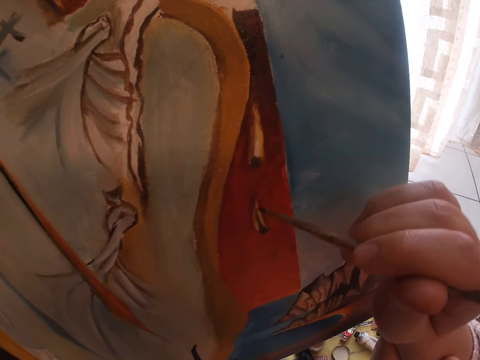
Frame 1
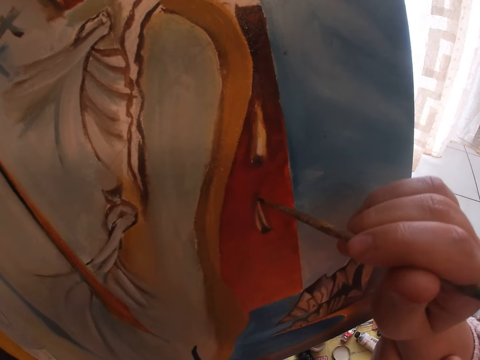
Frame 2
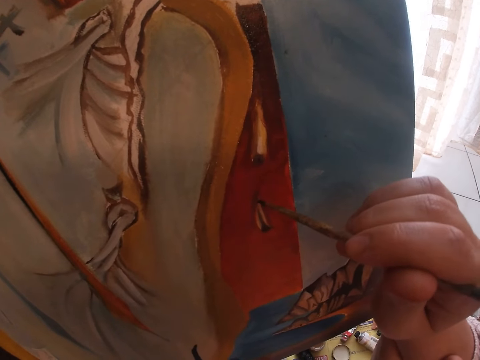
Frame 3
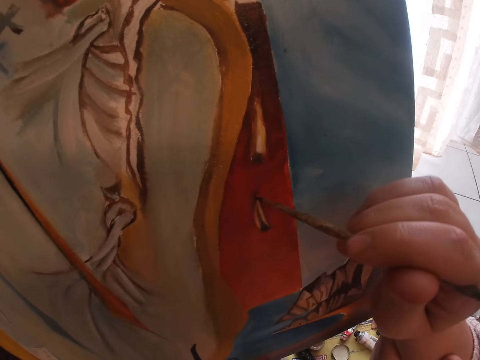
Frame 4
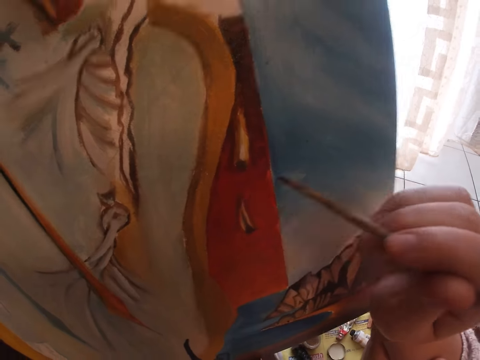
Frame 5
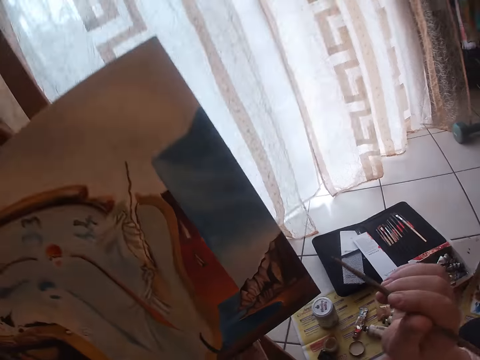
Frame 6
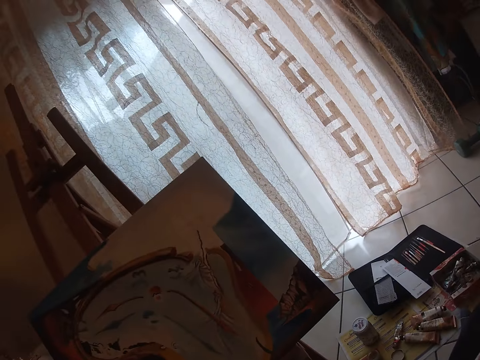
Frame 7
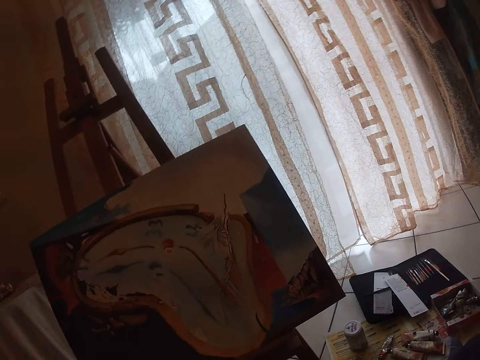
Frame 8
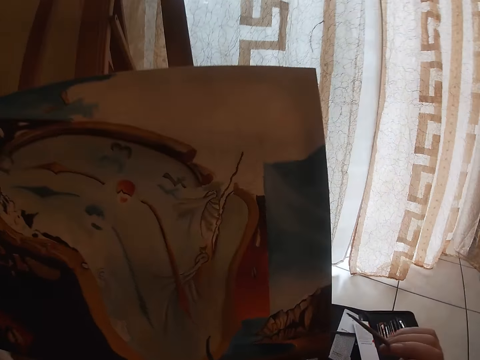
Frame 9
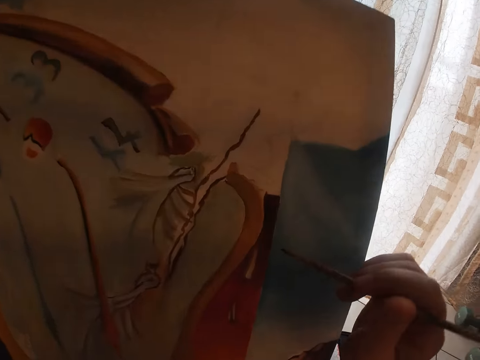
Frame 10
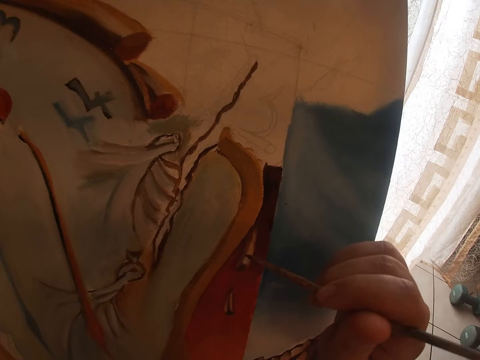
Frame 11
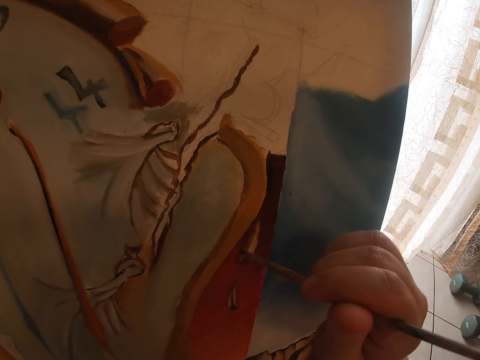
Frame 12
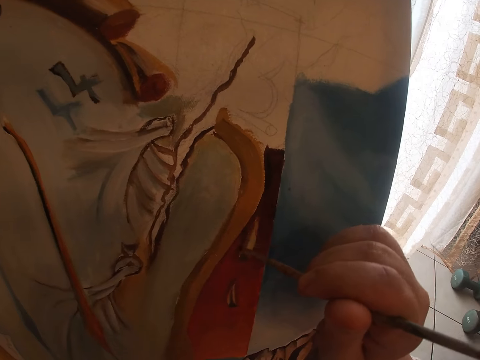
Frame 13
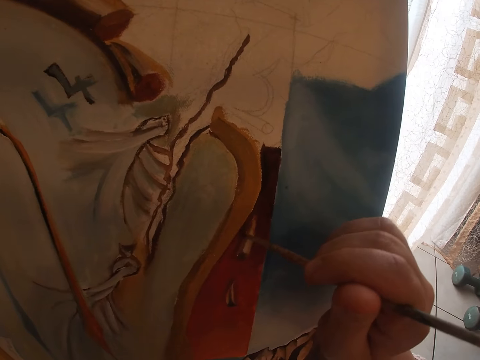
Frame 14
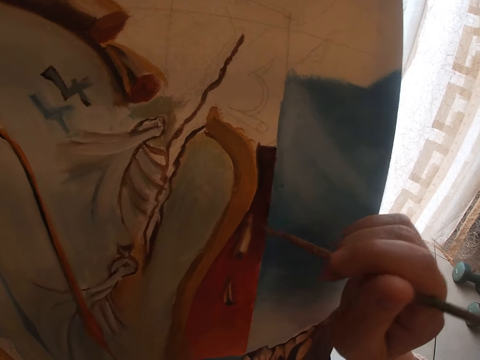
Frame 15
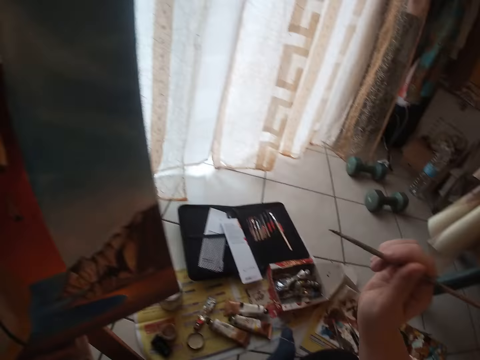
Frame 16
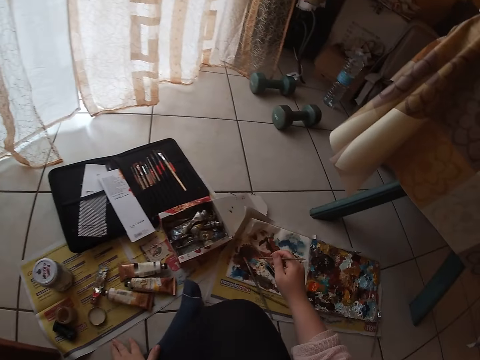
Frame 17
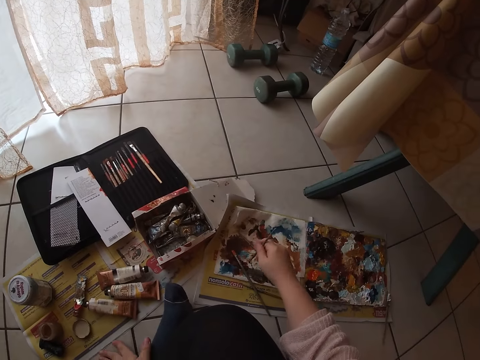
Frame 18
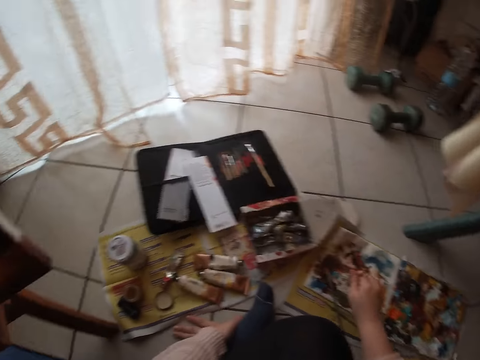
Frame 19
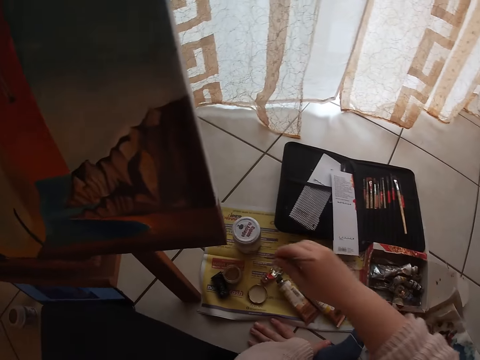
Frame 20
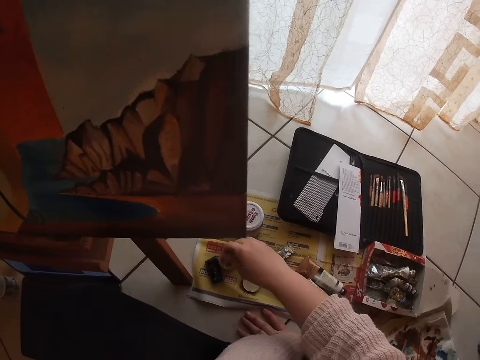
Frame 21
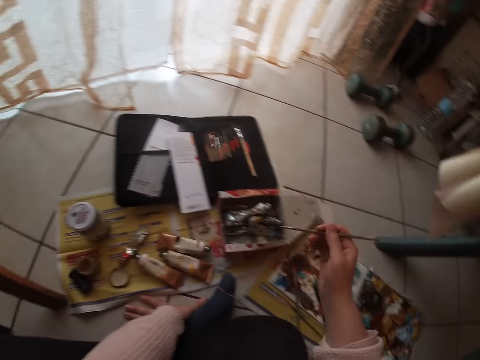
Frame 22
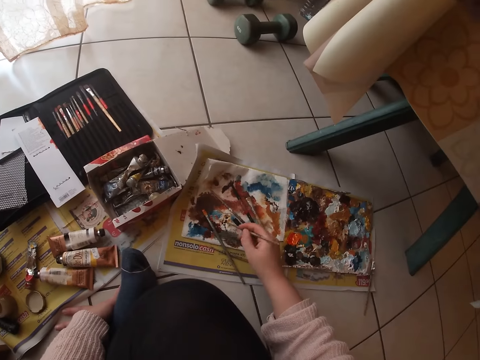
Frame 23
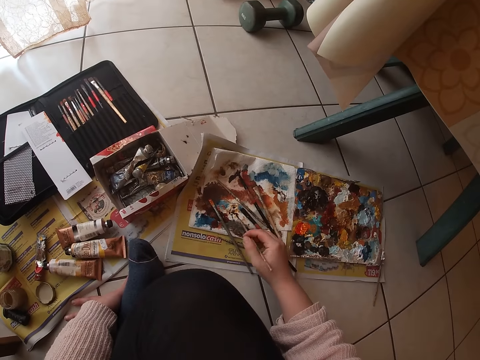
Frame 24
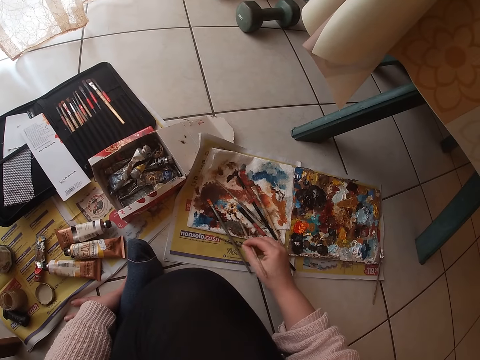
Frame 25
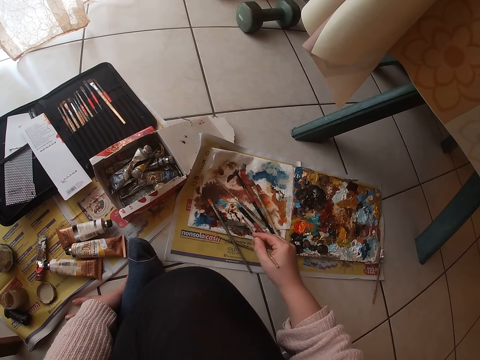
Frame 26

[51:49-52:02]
The camera wearer removes the brush from the painting. He looks around a room. He paints a canvas with the second brown brush. He cleans the second brown brush on the palette. He scoops paint from the paint palette with the paint brush. He scoops paint from a paint tin with the paint brush.

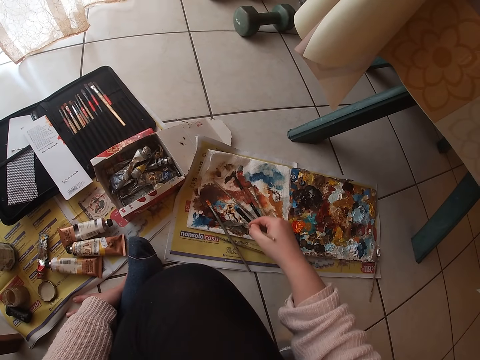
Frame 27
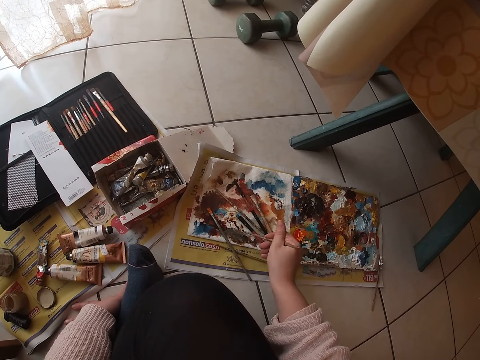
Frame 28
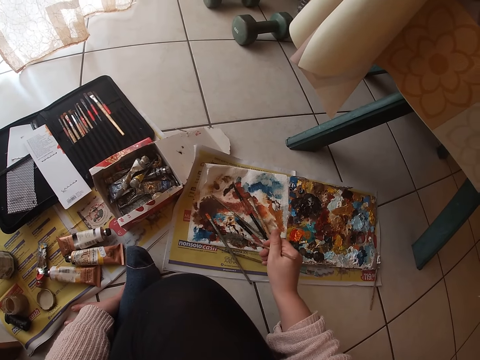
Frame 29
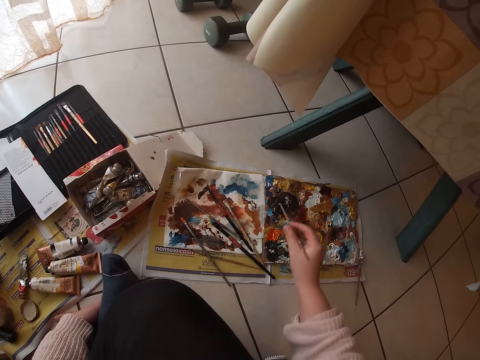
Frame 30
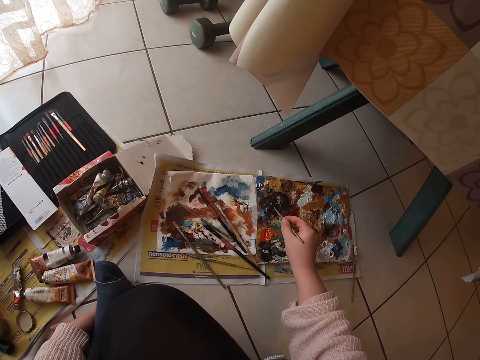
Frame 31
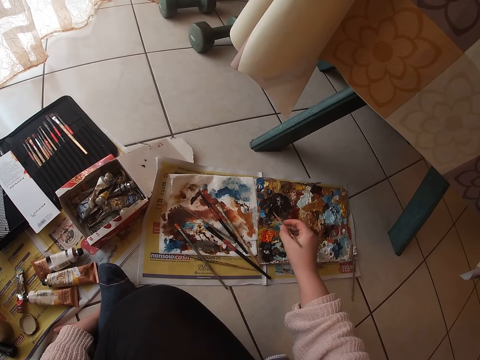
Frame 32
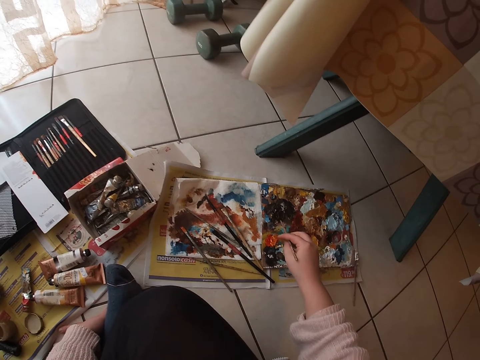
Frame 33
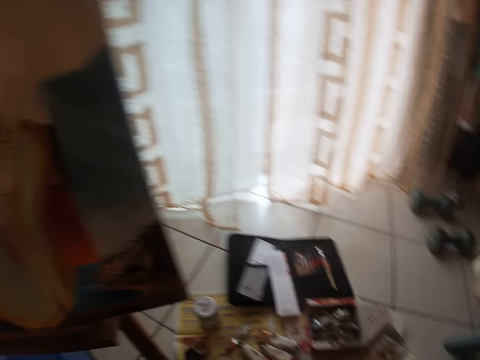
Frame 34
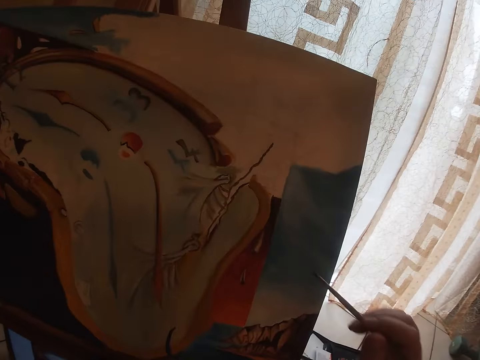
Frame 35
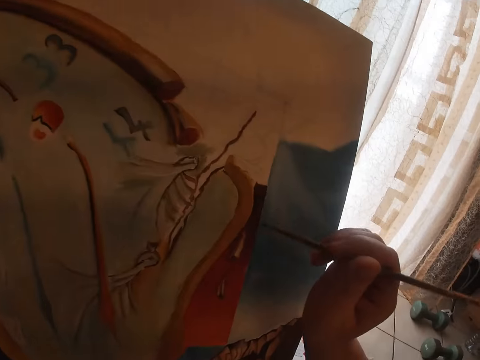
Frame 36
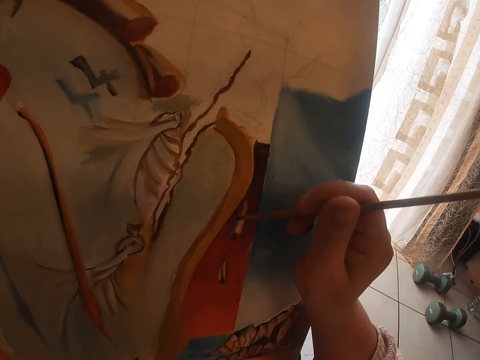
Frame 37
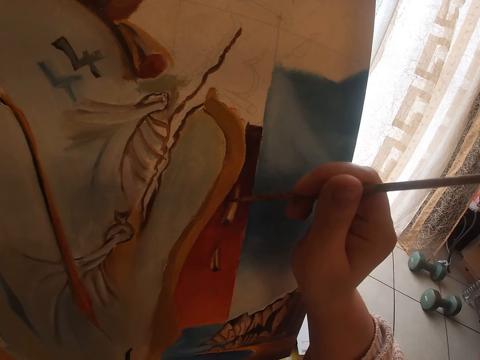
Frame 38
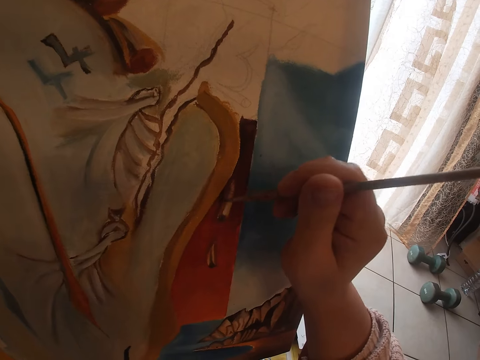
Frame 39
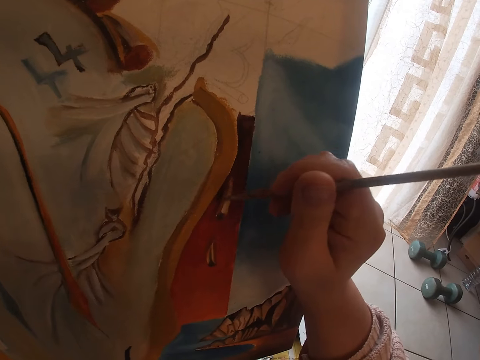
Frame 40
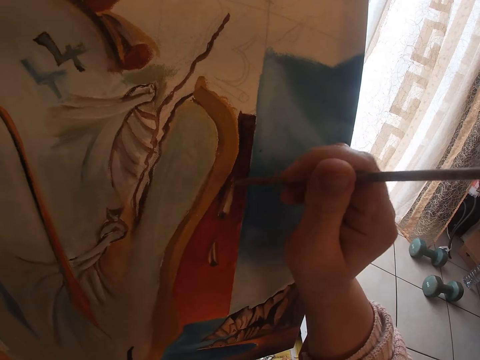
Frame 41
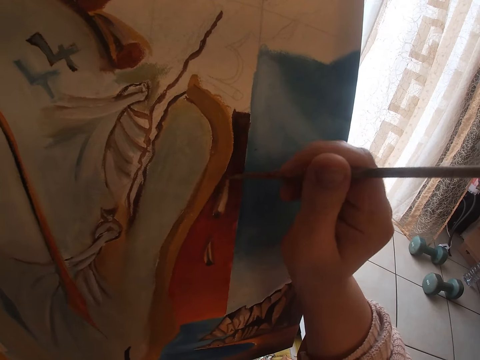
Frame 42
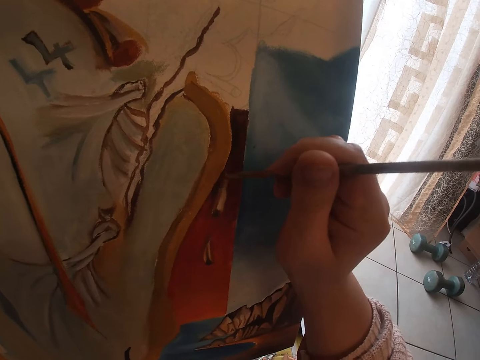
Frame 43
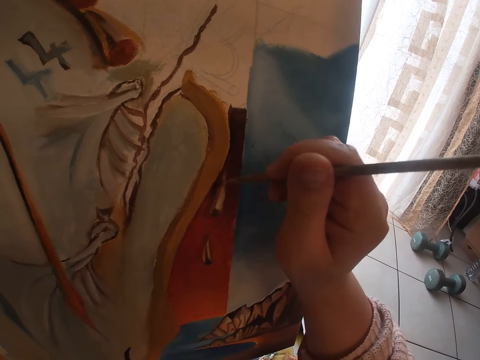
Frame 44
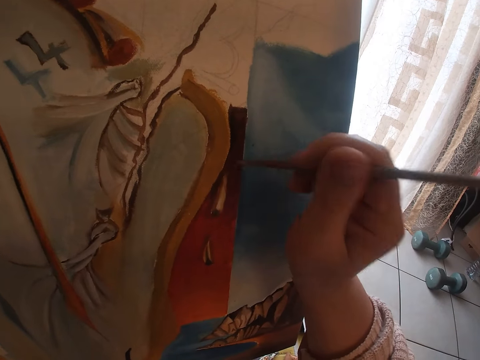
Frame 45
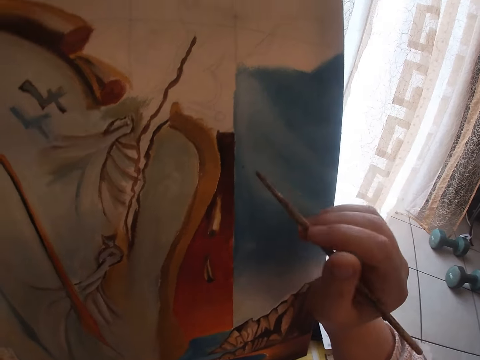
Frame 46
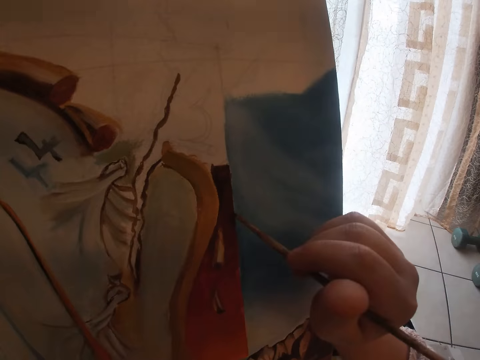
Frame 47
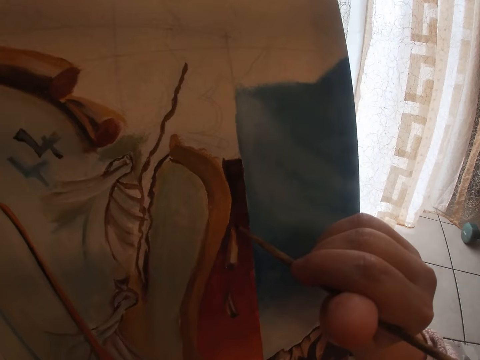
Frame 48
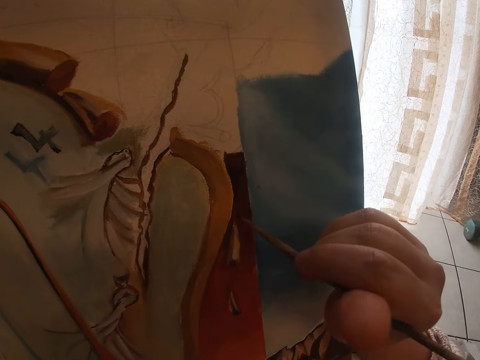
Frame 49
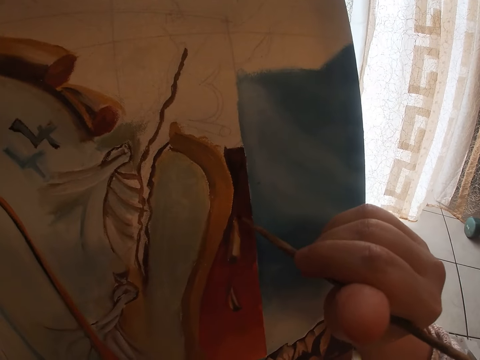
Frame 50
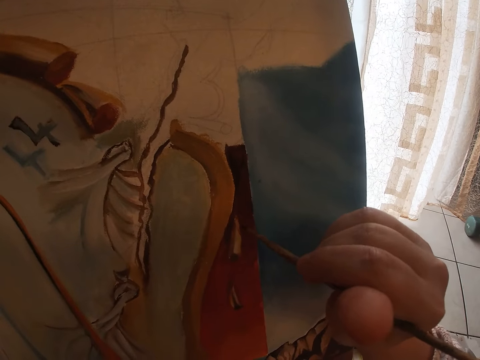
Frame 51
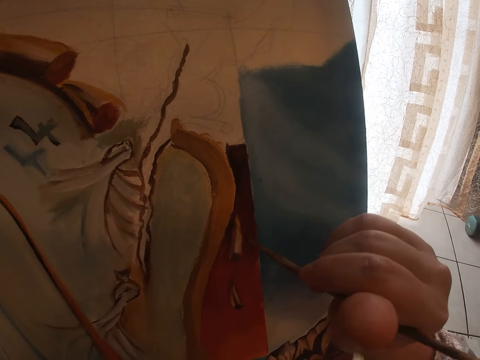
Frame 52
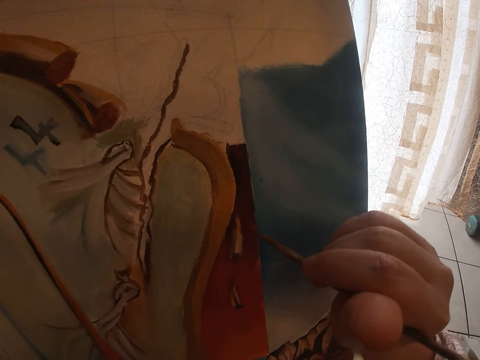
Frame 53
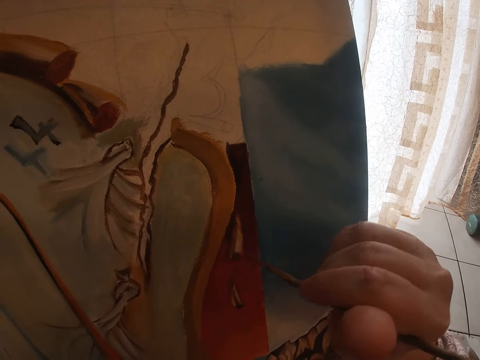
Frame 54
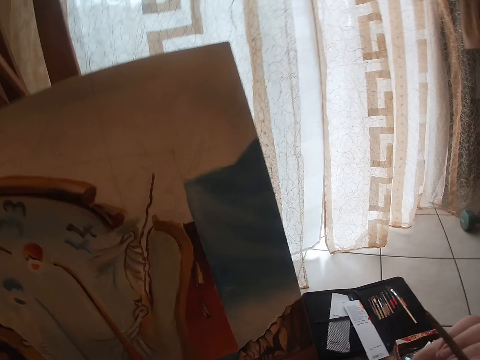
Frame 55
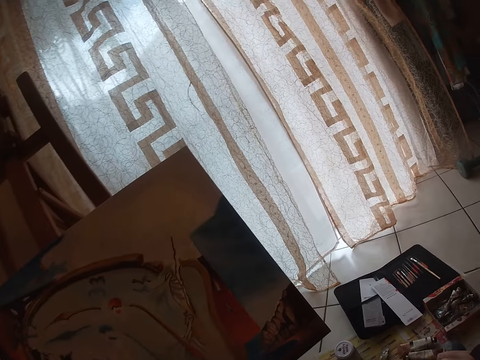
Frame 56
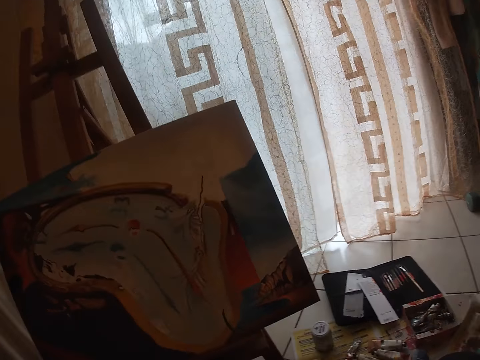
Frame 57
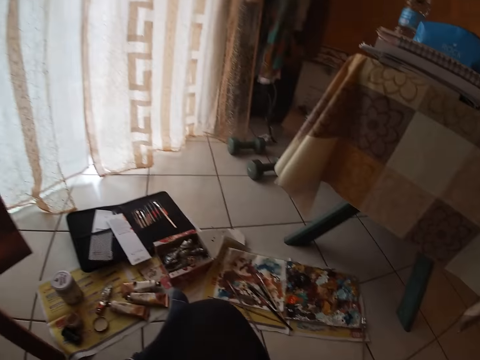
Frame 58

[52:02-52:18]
The camera wearer scoops paint from a paint palette with a paint brush. They touch the paint with the second brown brush. They paint a canvas with the second brown brush. They look around a room.
